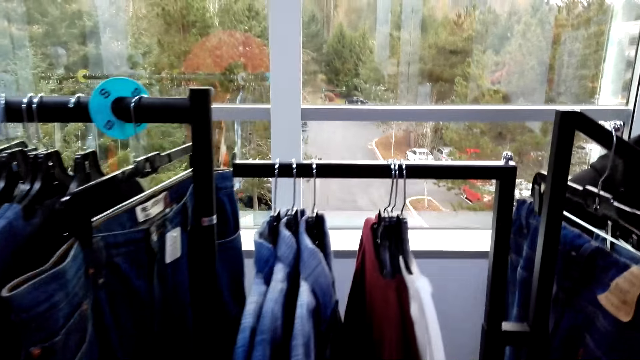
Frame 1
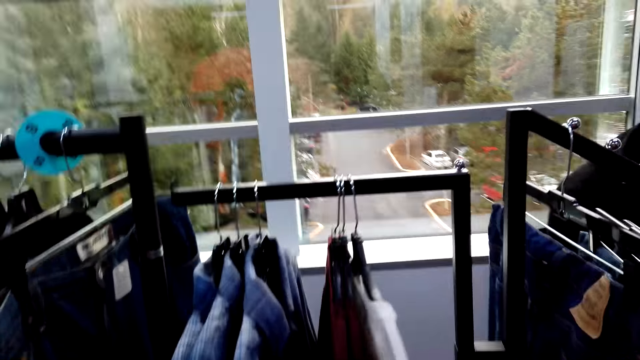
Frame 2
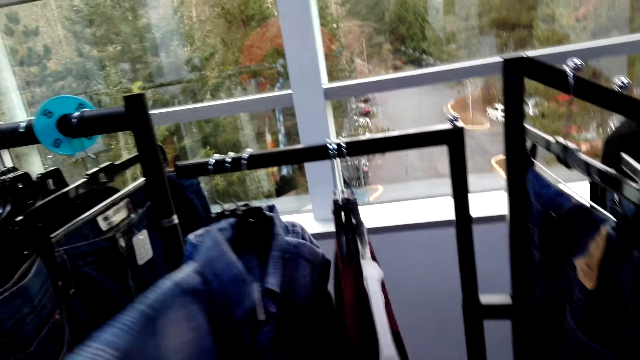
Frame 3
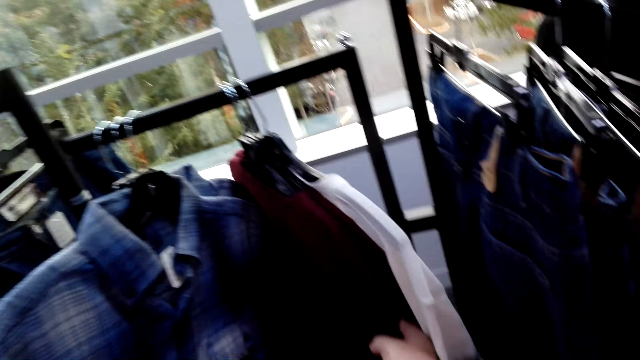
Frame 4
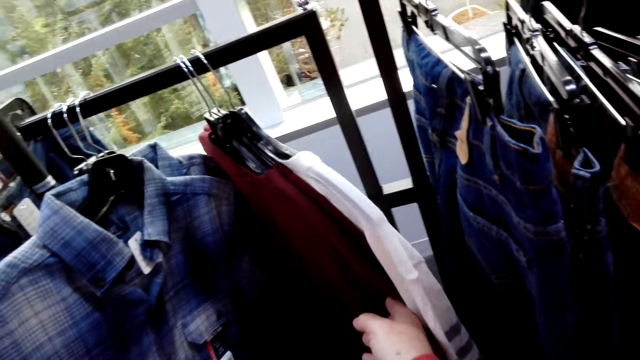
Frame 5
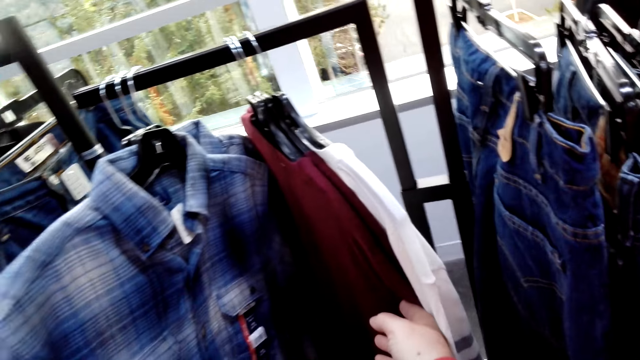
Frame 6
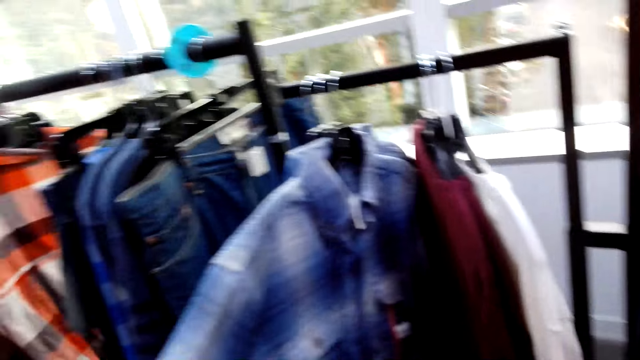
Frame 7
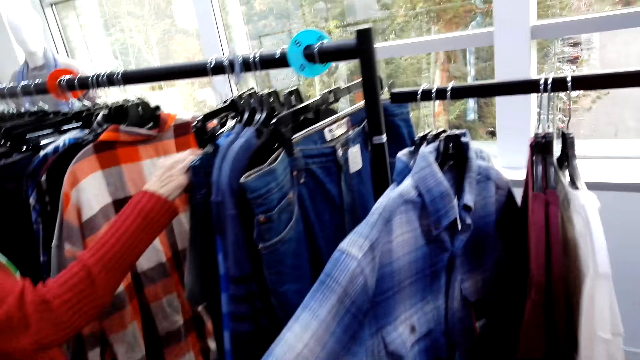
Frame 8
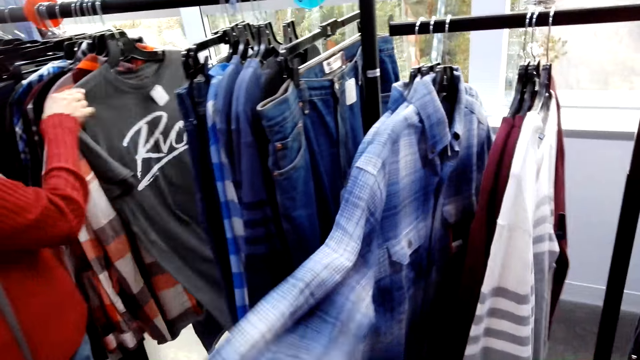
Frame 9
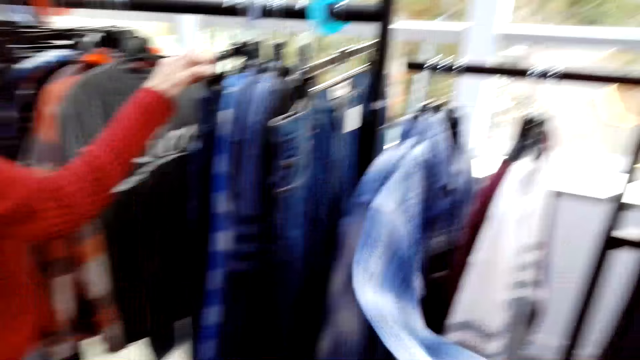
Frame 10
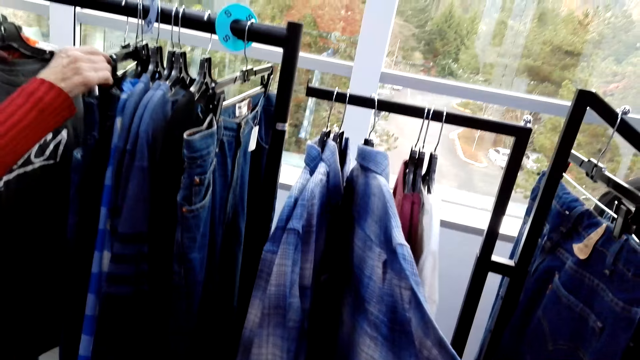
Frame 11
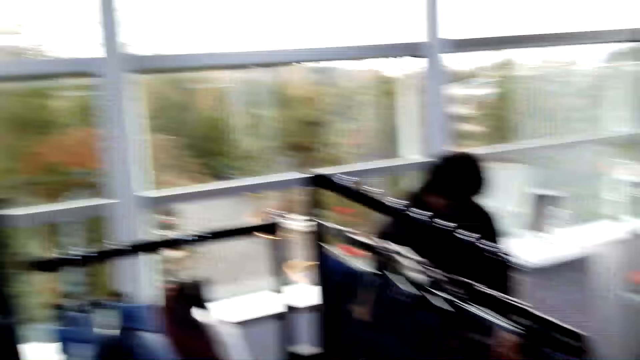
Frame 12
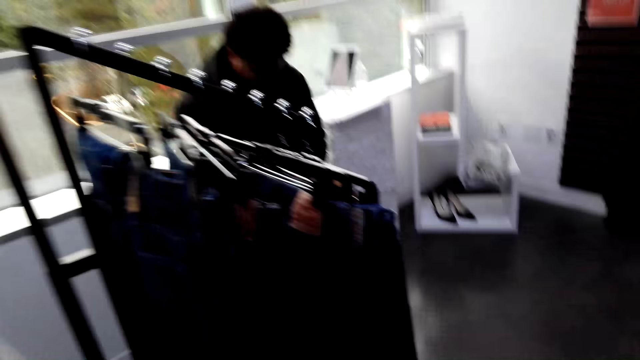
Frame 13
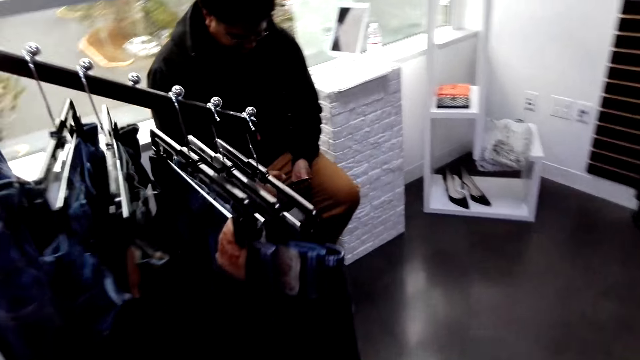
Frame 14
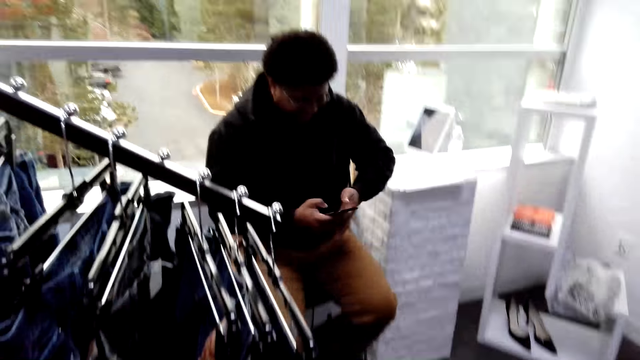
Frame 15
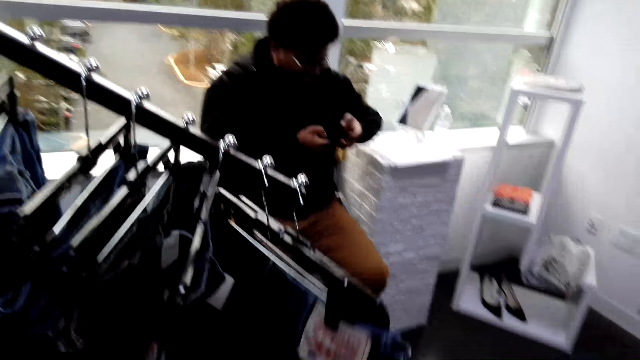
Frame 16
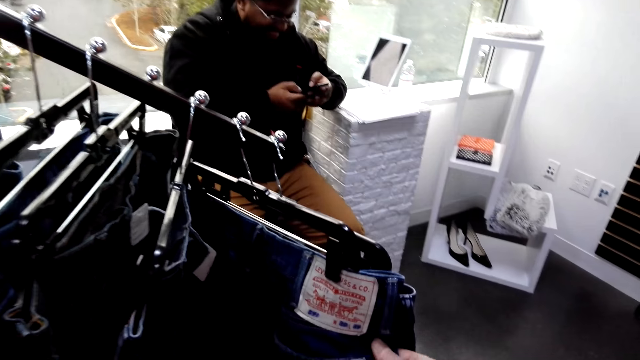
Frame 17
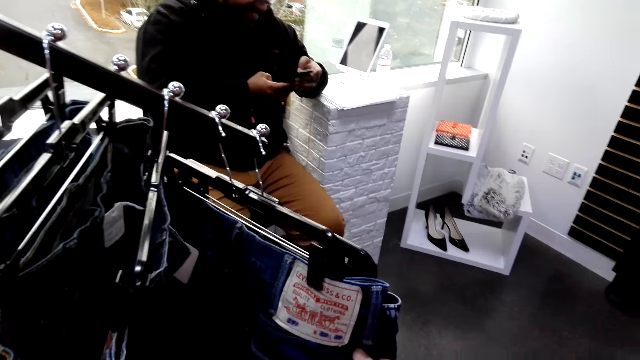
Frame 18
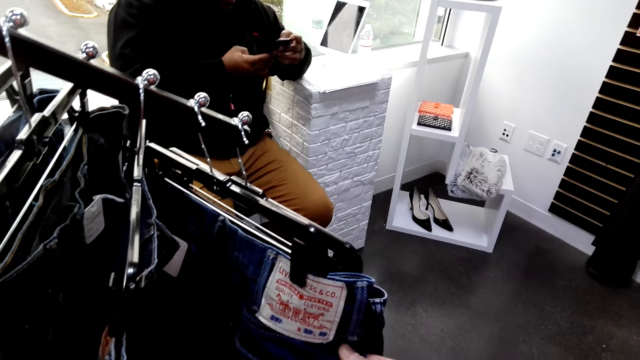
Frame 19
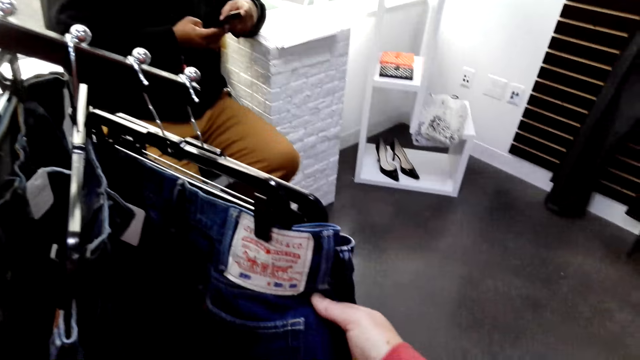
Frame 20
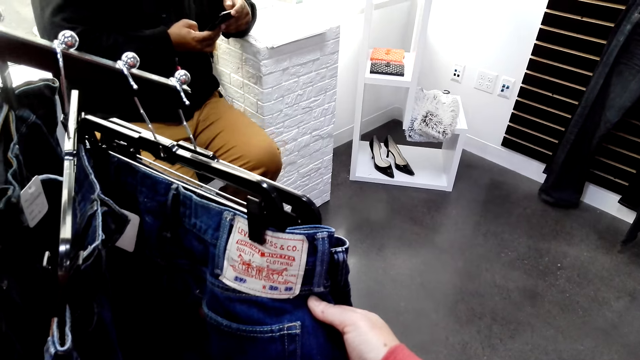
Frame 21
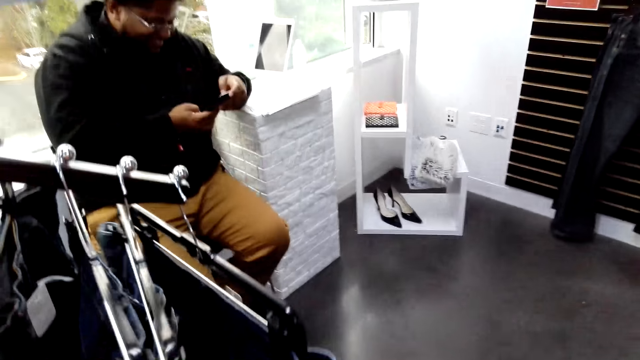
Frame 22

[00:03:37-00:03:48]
The camera wearer checks clothes. They converse with a woman. The woman checks clothes. The camera wearer checks clothes. A man uses a phone. The camera wearer checks clothes.

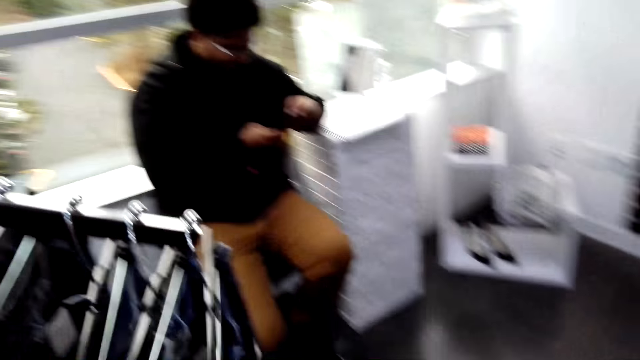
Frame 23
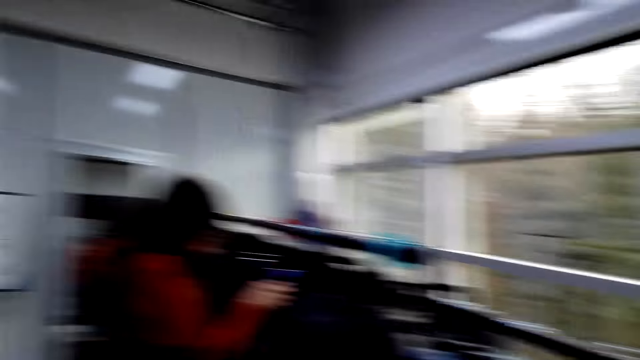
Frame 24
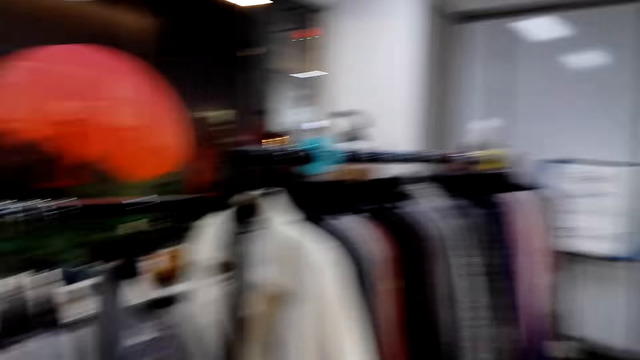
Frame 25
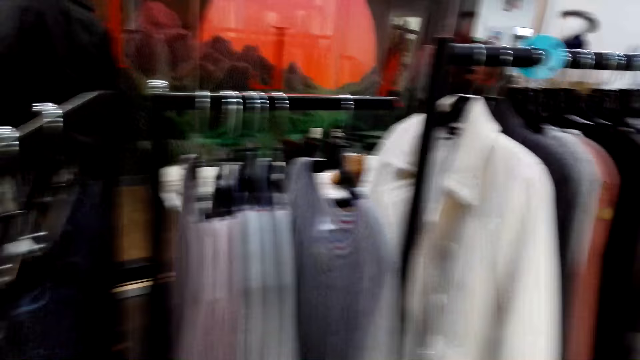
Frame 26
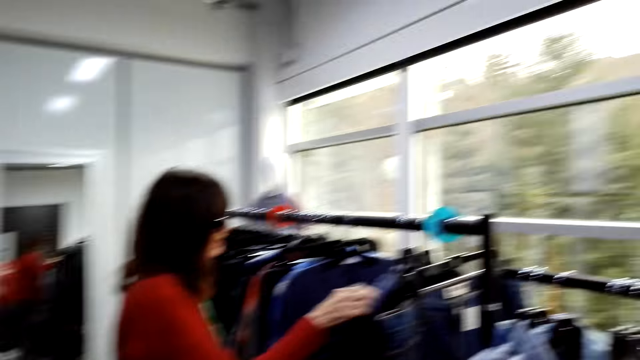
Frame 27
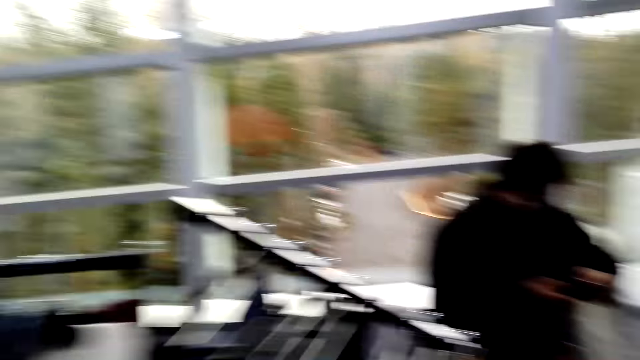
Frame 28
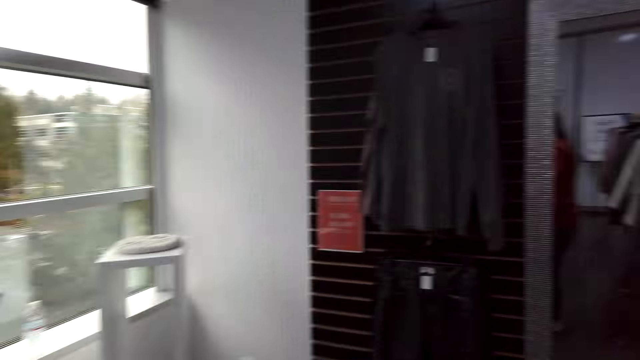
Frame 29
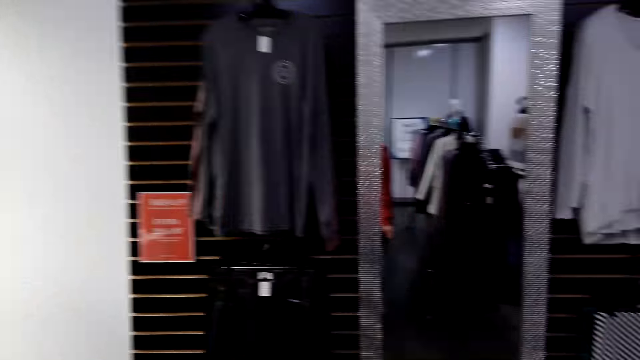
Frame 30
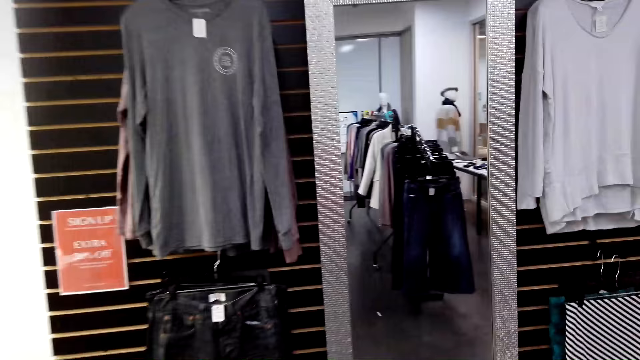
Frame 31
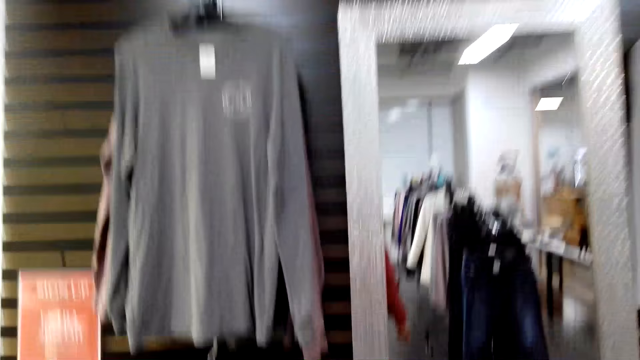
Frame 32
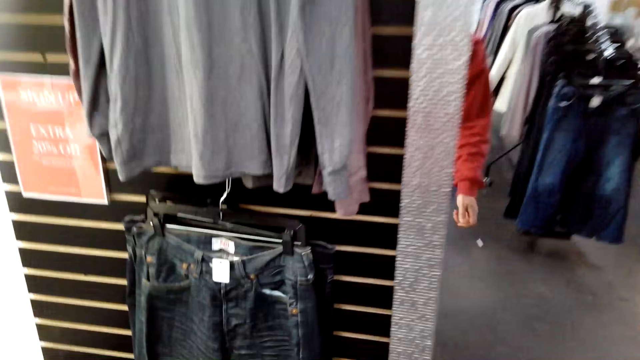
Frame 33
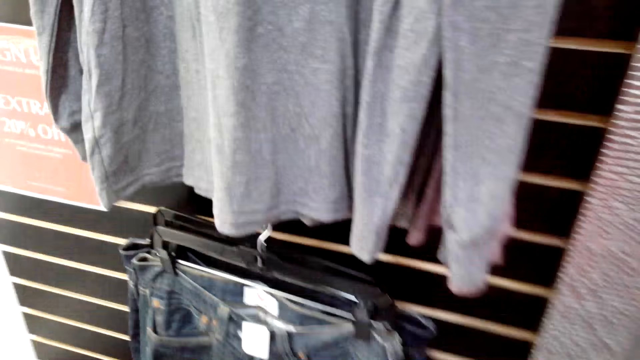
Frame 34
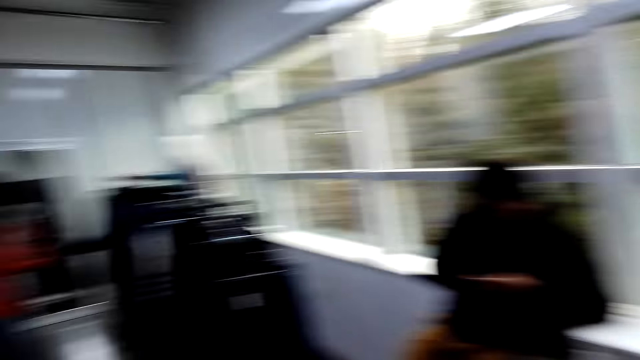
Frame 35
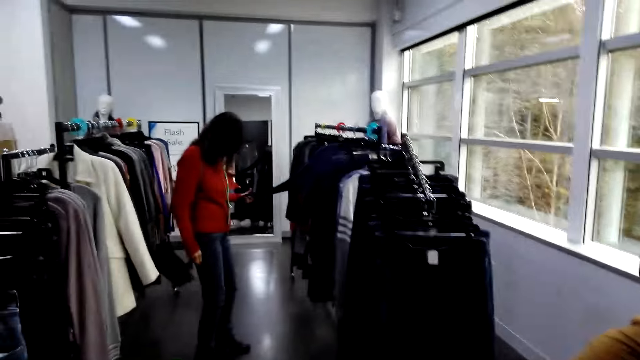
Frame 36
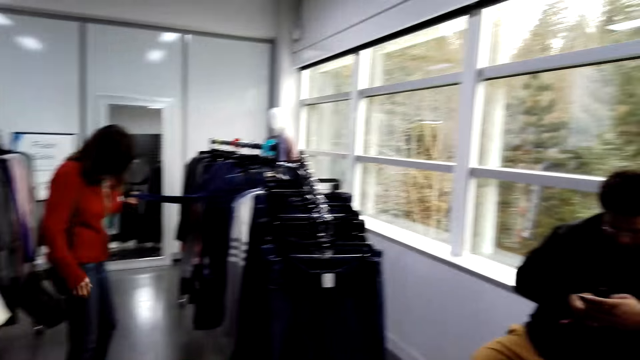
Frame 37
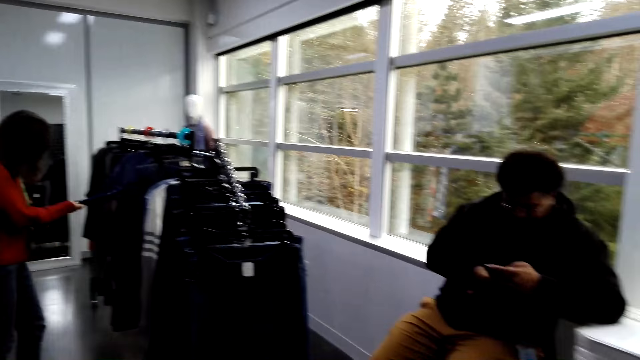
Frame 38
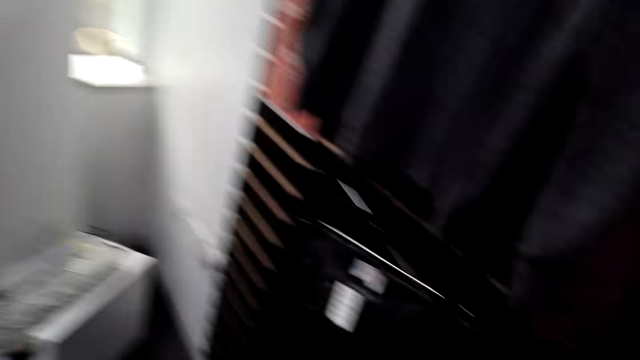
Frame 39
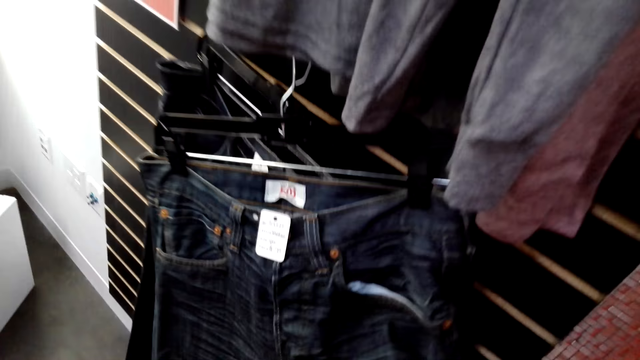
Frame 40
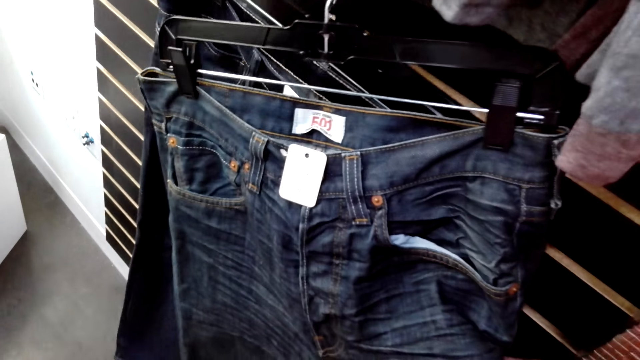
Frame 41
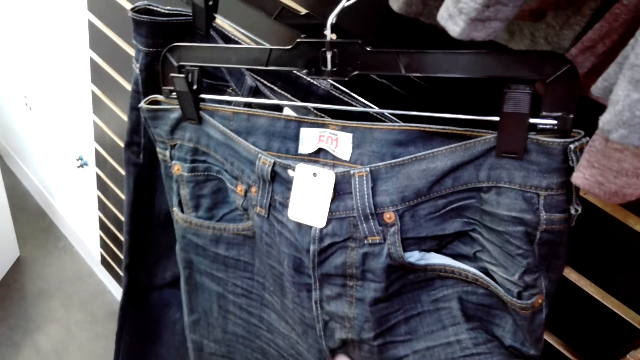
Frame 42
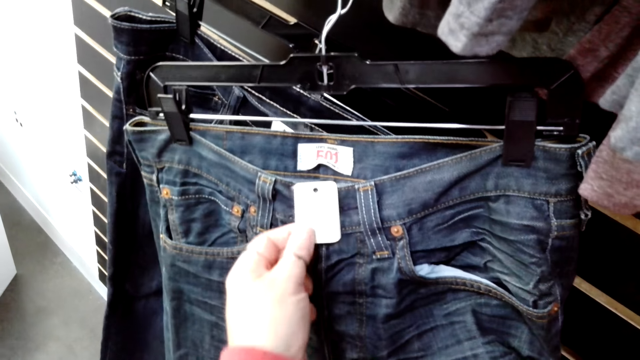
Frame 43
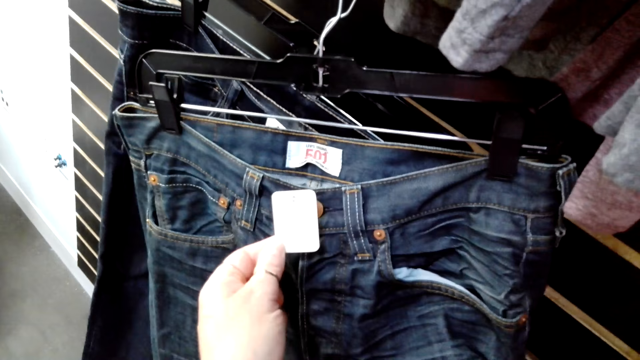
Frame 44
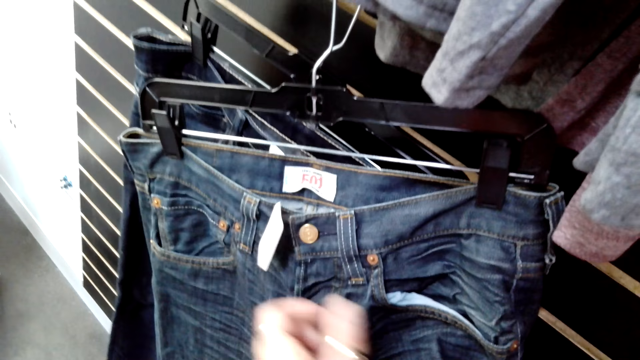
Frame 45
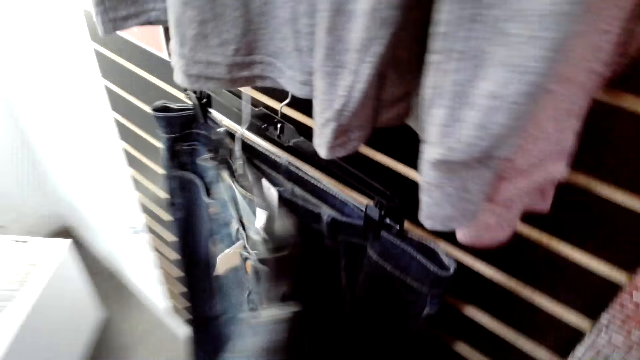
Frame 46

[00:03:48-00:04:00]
The camera wearer looks around the shop. They converse with a woman. A man uses a phone. The camera wearer walks around the shop. They converse with the woman. They look around the shop. The man uses a phone. The camera wearer checks a cloth.
